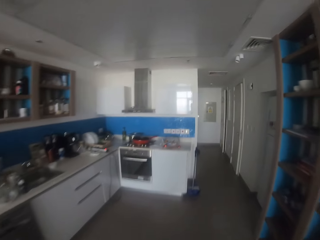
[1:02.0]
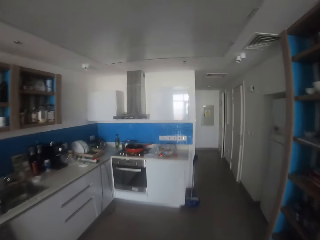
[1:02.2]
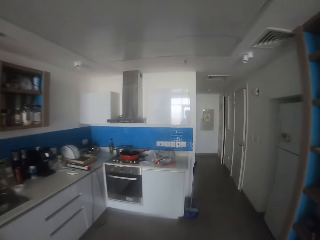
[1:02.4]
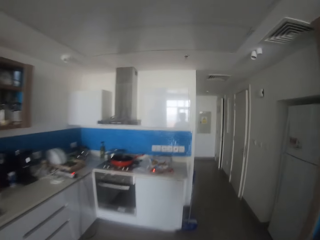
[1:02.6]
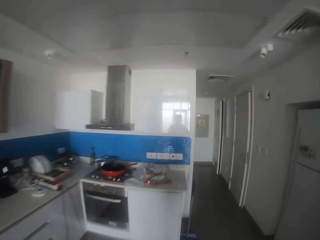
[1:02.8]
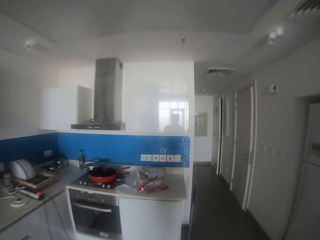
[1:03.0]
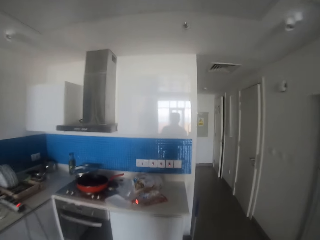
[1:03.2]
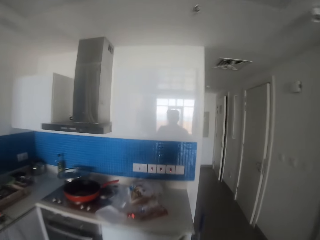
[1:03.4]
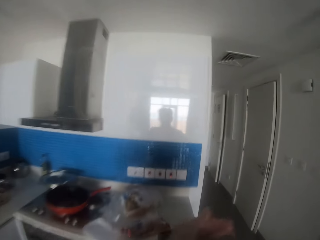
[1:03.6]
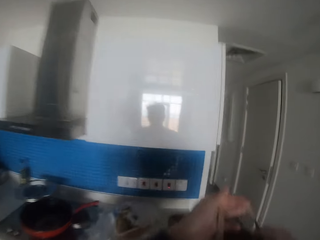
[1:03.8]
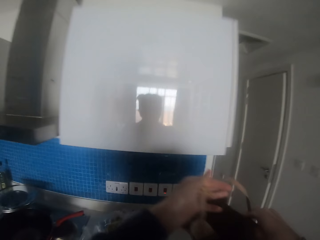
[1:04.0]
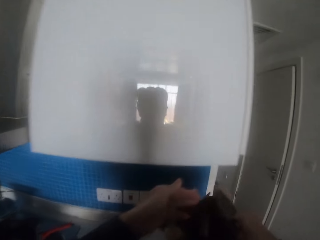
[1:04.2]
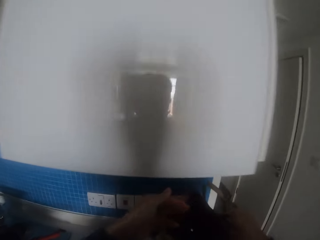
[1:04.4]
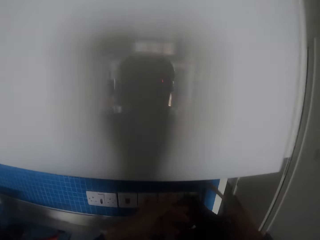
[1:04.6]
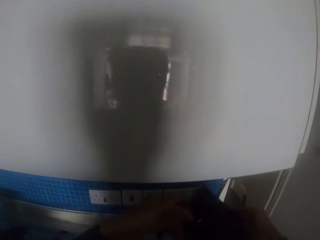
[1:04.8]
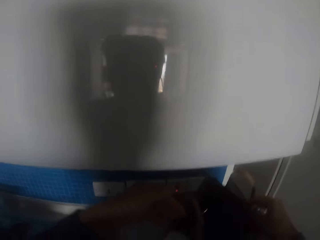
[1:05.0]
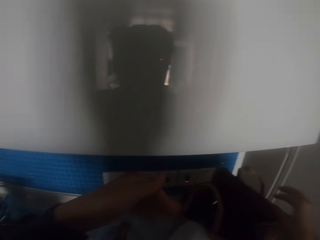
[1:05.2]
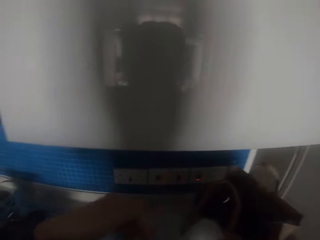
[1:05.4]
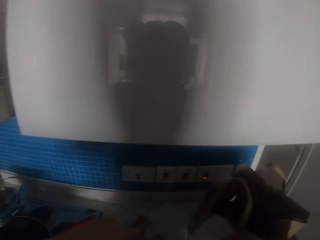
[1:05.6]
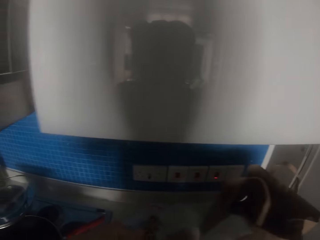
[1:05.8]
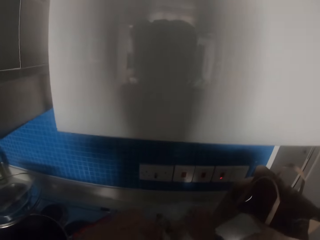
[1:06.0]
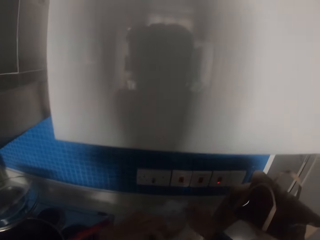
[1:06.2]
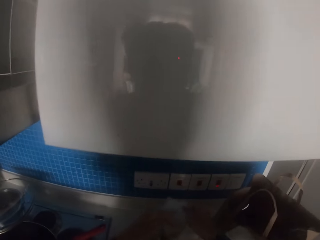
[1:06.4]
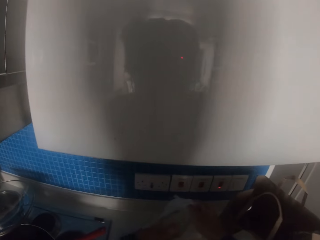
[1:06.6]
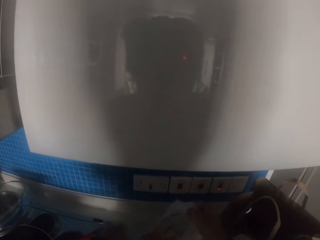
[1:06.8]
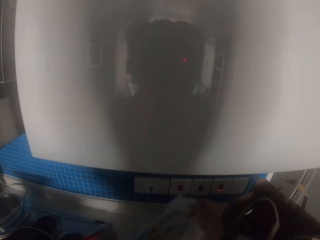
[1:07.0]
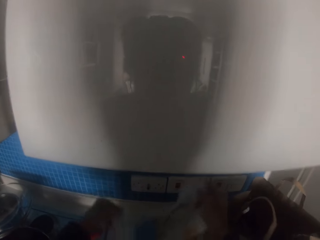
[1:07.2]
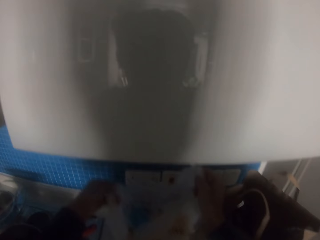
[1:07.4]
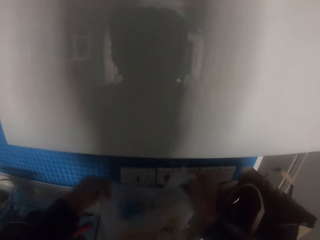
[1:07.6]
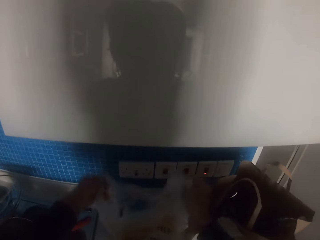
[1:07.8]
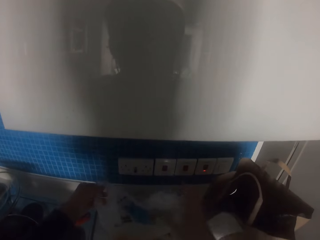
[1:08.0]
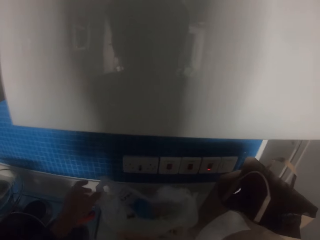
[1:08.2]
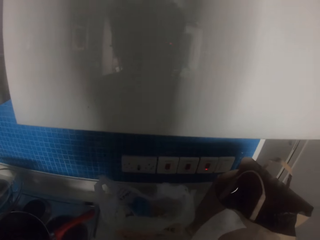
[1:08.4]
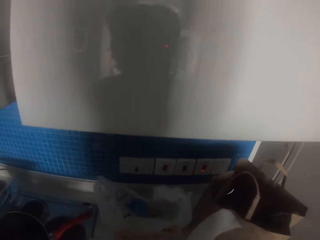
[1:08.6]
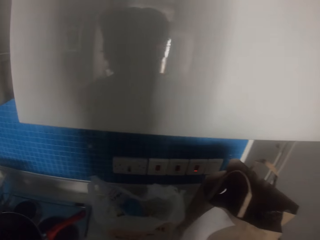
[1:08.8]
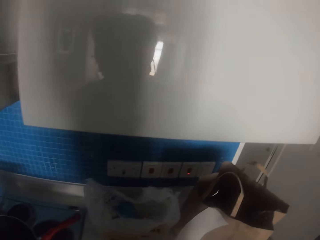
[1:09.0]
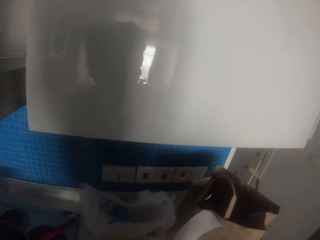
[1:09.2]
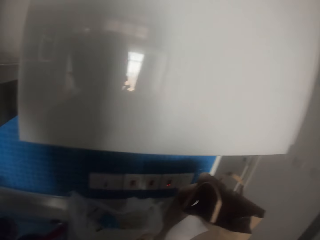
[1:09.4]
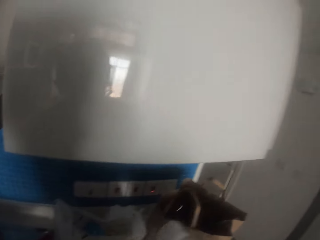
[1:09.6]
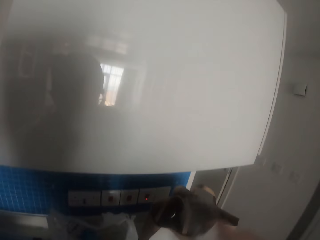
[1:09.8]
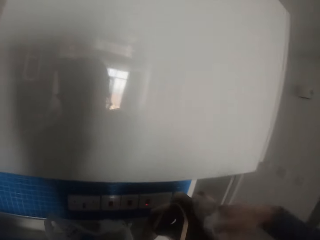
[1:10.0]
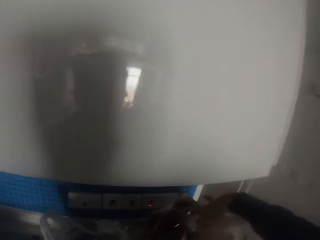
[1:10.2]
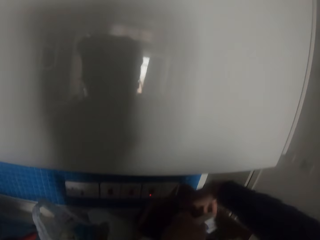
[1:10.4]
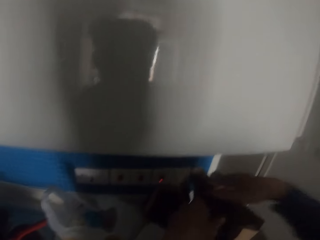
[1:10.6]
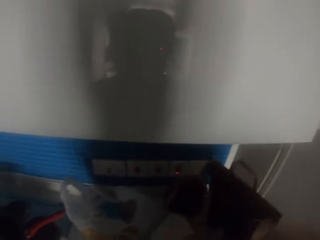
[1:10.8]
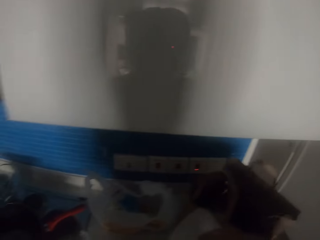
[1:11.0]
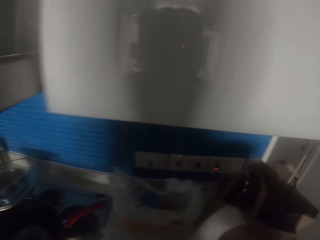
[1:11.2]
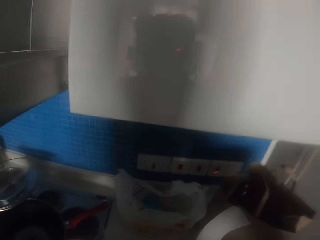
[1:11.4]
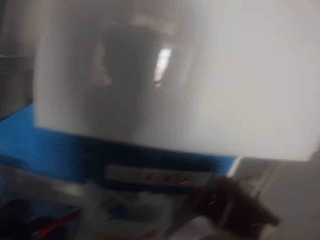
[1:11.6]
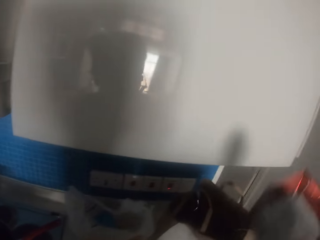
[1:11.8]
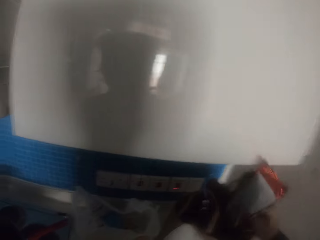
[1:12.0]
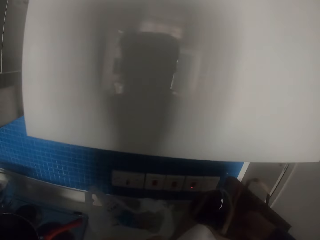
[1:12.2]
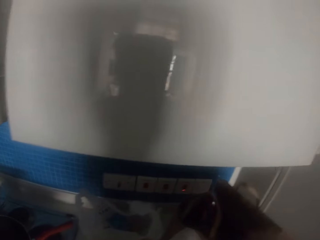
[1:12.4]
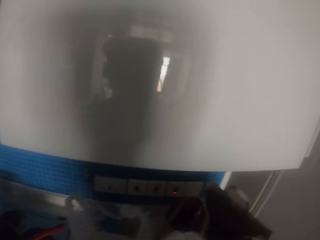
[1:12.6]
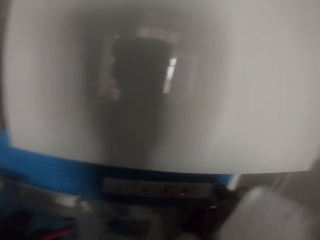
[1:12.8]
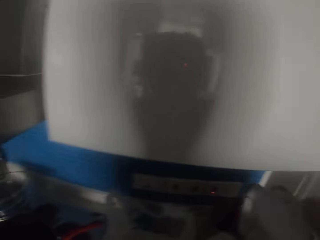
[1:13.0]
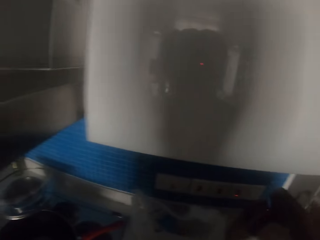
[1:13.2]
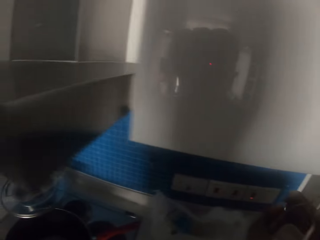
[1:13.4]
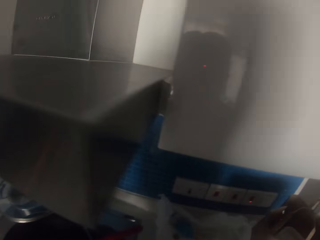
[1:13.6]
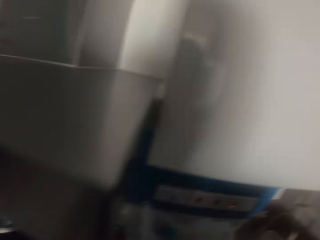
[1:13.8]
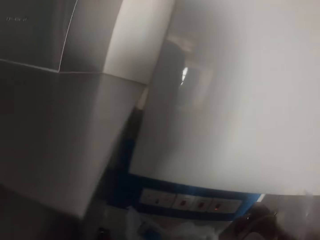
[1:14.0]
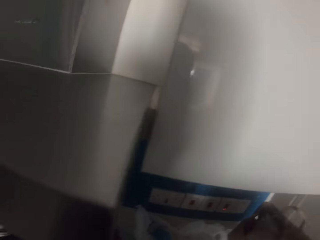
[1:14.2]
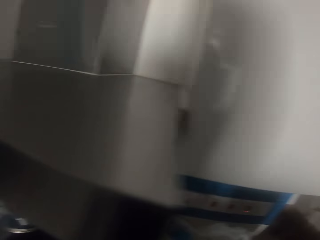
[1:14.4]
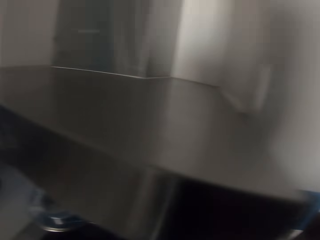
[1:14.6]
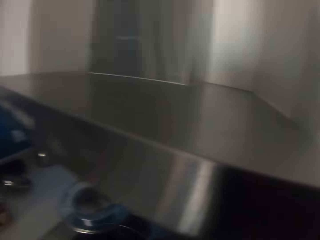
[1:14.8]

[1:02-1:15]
The camera wearer puts the shopping bag on the counter. They lift the carrier bag. They shake the polythene bag. They throw trash in the bag repeatedly.

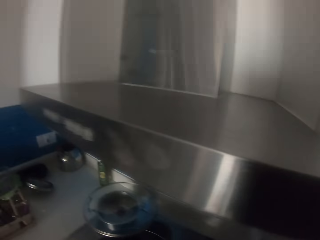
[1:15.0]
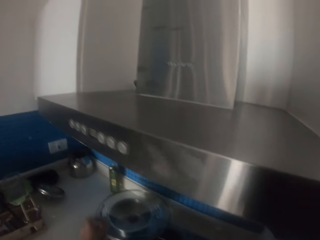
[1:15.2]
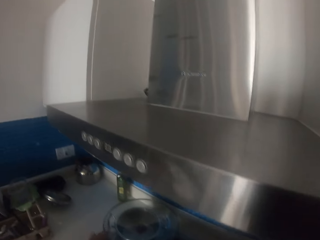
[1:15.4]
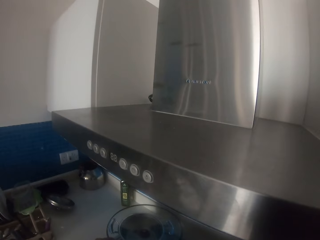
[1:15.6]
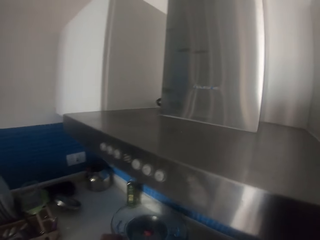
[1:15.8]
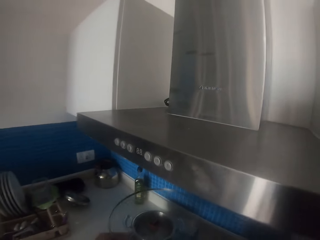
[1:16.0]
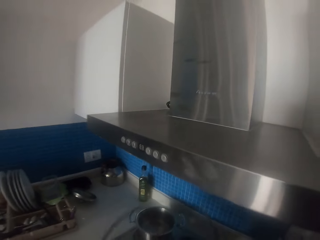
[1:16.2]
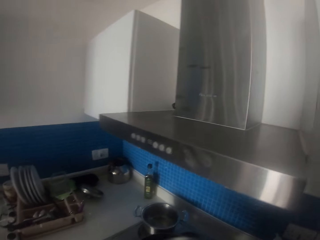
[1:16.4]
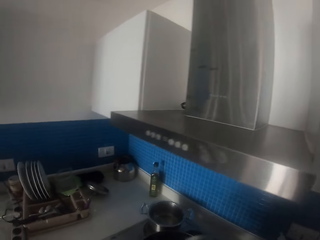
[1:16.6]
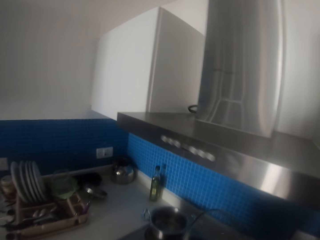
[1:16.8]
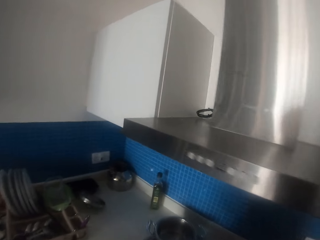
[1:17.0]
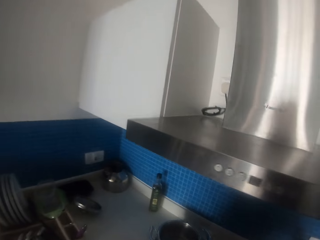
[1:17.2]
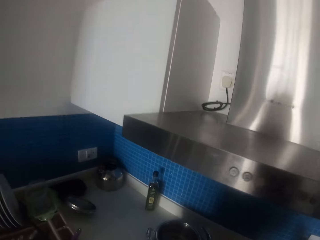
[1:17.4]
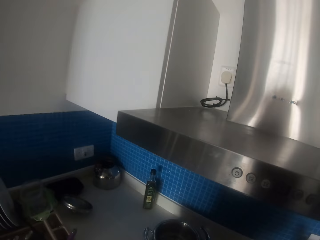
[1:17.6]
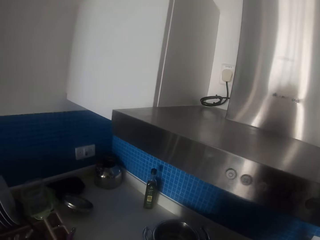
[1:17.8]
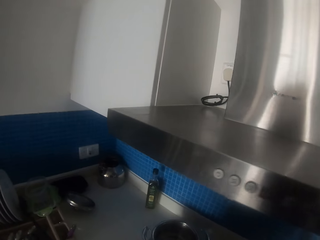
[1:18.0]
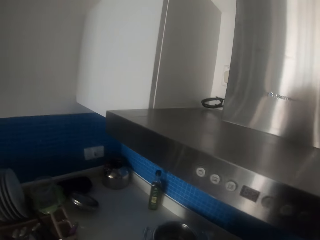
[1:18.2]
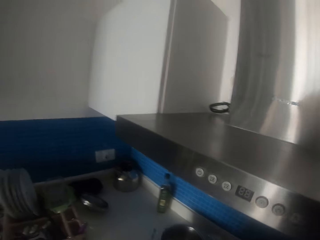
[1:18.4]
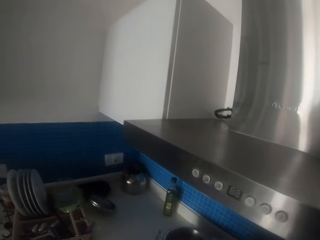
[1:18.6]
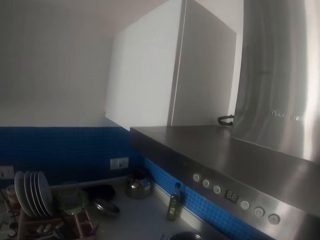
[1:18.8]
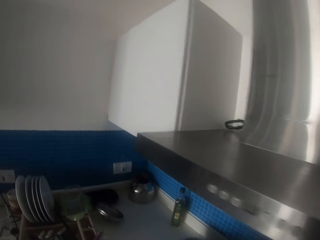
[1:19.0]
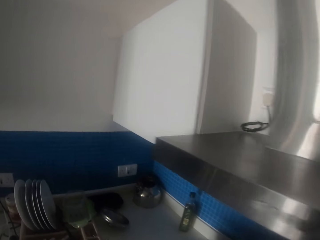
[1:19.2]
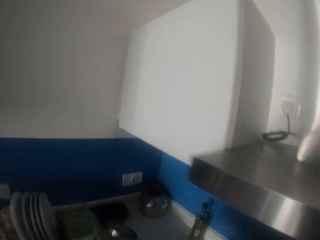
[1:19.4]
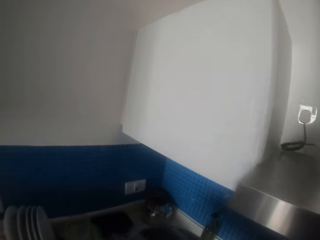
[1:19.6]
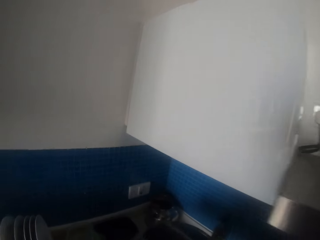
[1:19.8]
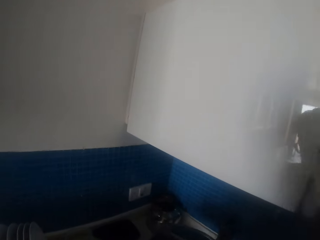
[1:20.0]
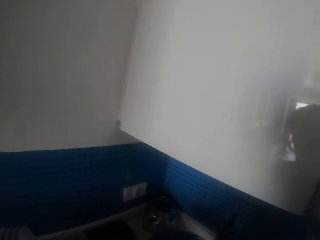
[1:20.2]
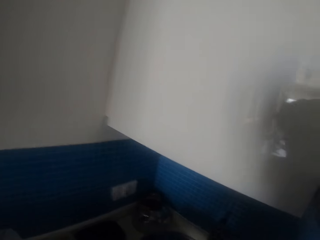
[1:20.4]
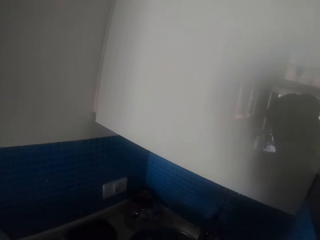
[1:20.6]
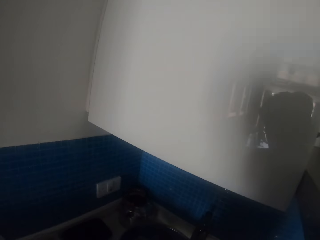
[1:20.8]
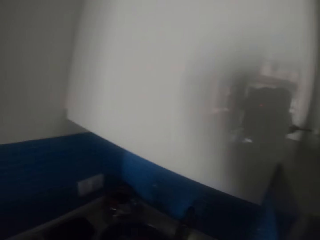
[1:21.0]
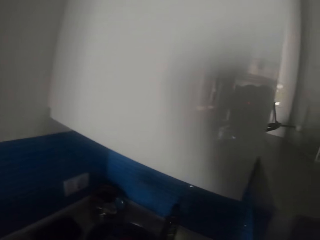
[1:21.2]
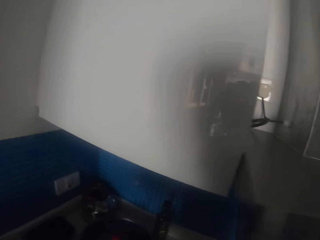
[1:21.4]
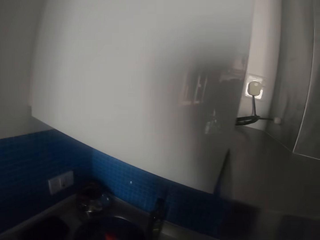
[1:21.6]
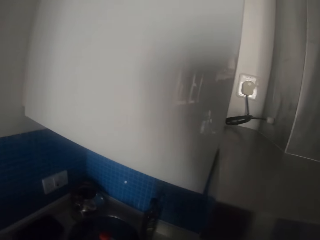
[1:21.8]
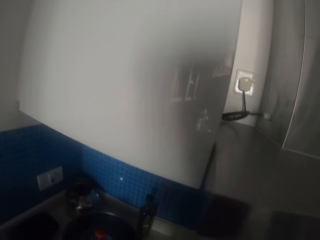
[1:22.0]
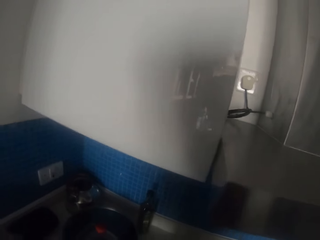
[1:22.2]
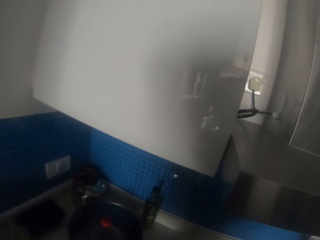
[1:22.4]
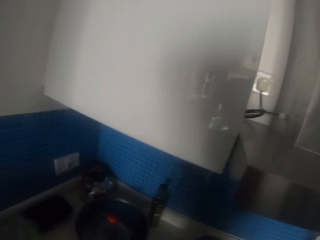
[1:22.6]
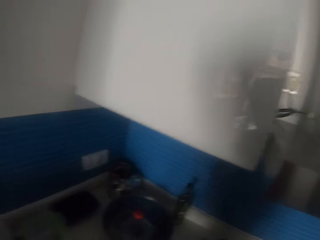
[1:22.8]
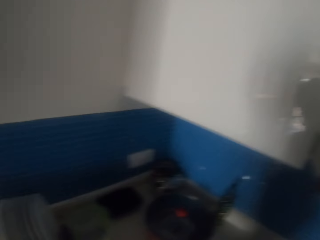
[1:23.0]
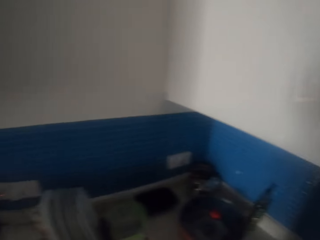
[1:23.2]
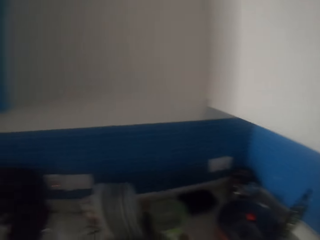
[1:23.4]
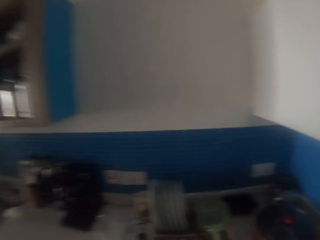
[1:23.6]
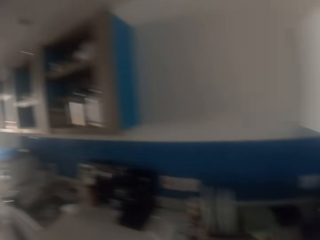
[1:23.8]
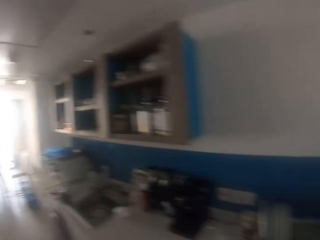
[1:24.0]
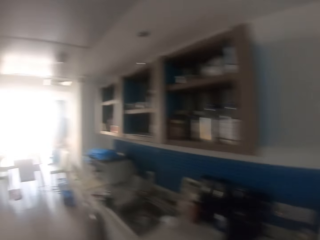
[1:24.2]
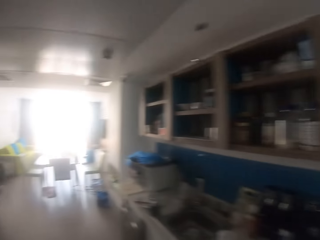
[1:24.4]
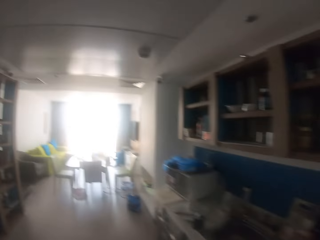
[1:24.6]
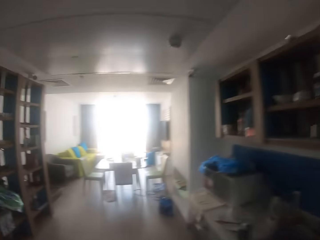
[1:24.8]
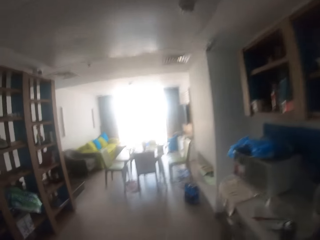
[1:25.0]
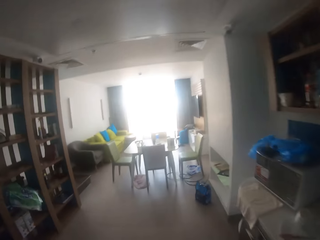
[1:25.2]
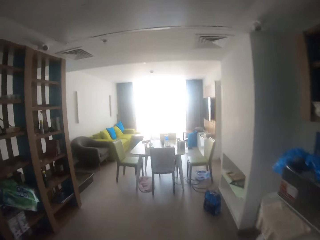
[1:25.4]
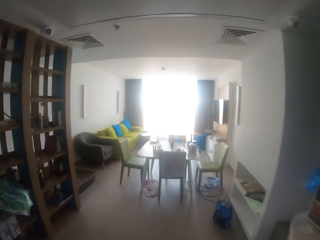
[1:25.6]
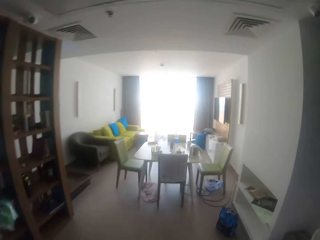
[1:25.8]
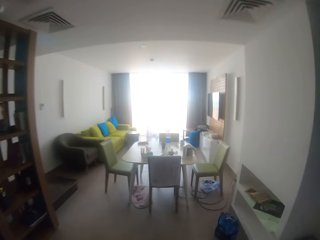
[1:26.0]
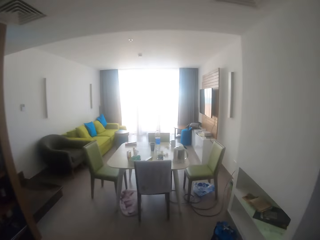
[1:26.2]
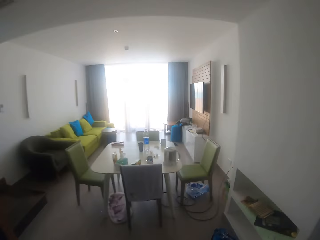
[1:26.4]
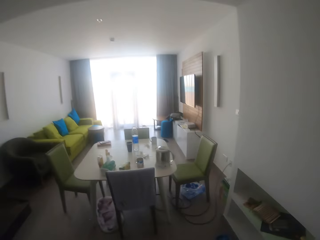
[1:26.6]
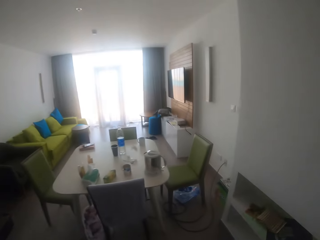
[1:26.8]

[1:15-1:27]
The camera wearer picks a lid. They put a cooking pot on the counter. They walk in the room.
